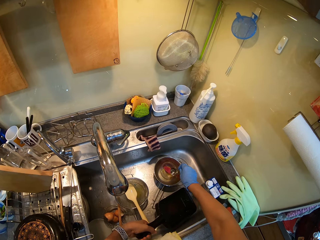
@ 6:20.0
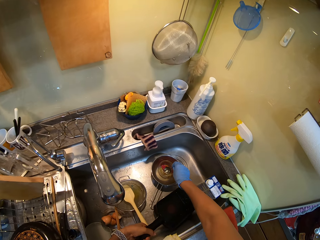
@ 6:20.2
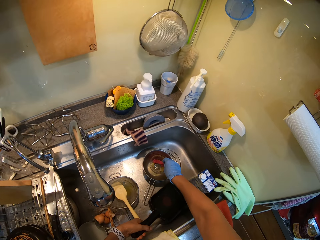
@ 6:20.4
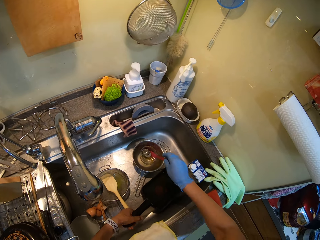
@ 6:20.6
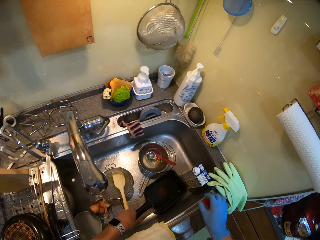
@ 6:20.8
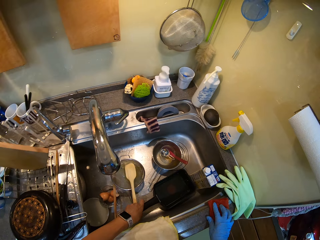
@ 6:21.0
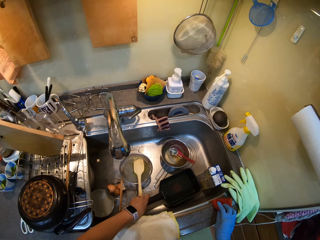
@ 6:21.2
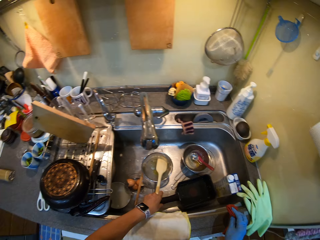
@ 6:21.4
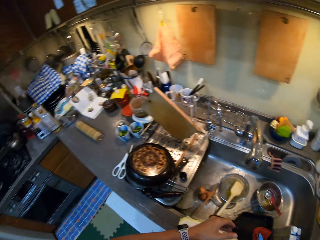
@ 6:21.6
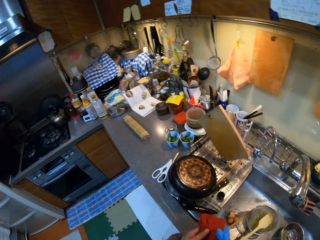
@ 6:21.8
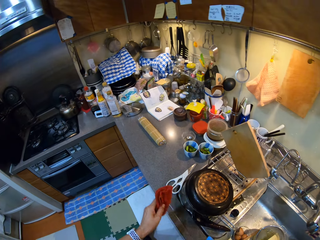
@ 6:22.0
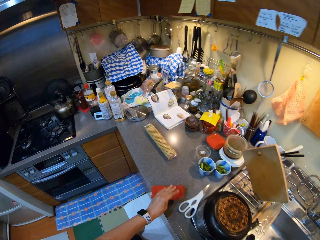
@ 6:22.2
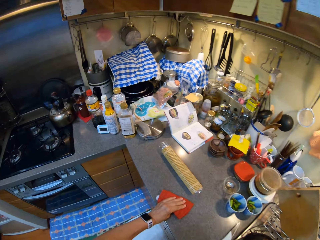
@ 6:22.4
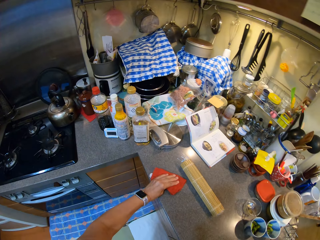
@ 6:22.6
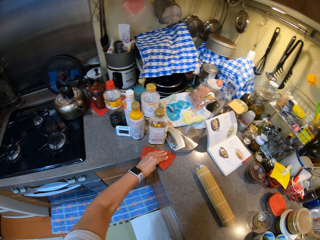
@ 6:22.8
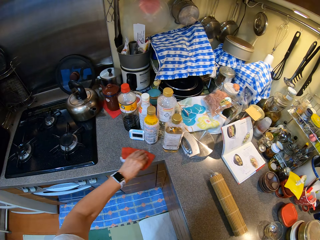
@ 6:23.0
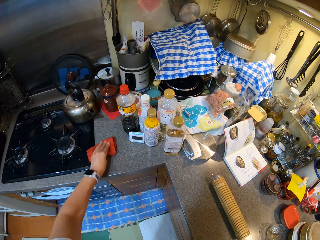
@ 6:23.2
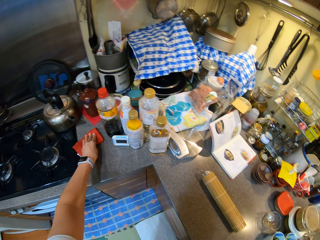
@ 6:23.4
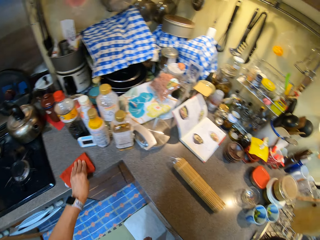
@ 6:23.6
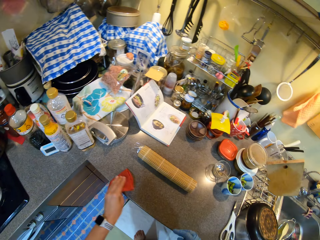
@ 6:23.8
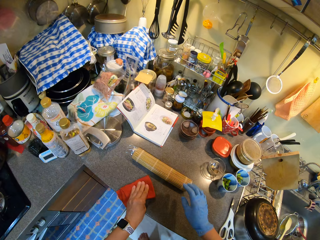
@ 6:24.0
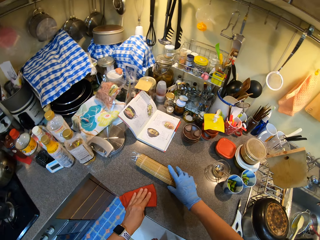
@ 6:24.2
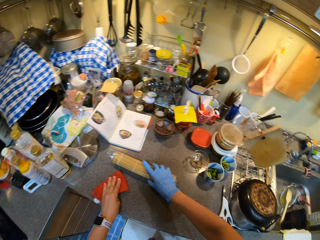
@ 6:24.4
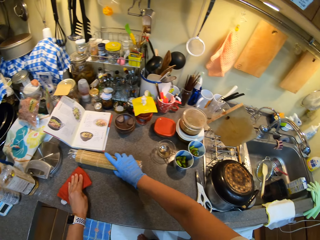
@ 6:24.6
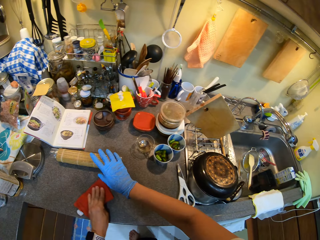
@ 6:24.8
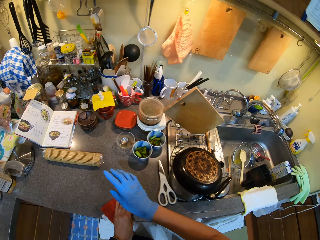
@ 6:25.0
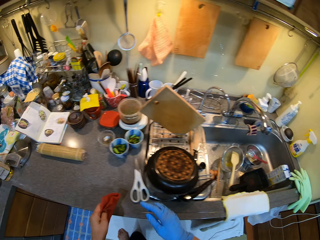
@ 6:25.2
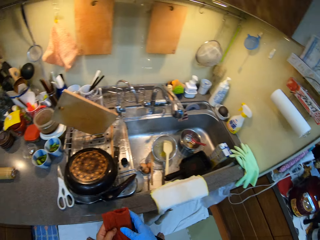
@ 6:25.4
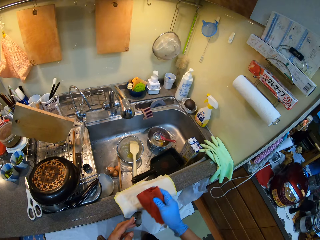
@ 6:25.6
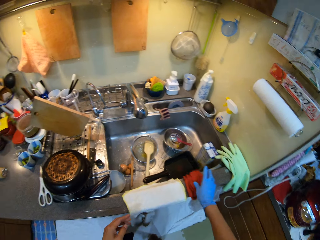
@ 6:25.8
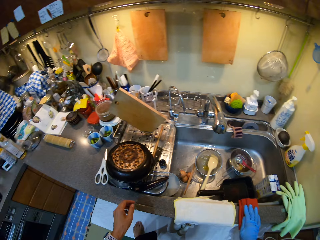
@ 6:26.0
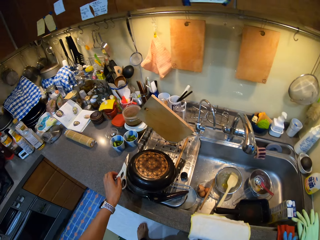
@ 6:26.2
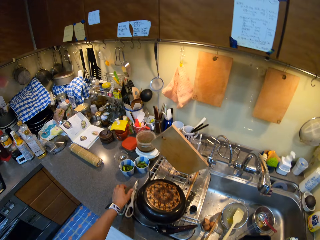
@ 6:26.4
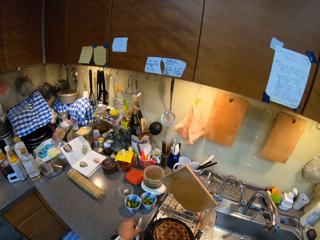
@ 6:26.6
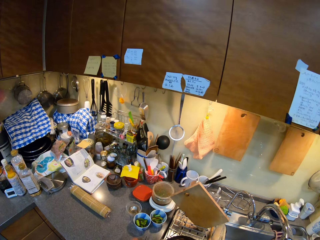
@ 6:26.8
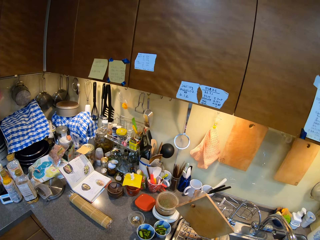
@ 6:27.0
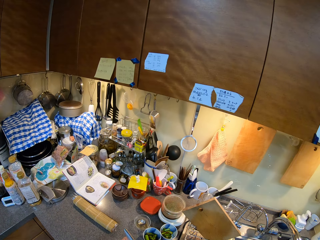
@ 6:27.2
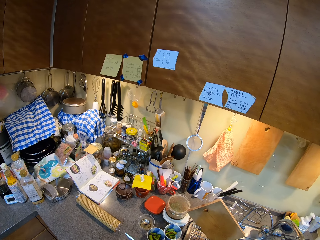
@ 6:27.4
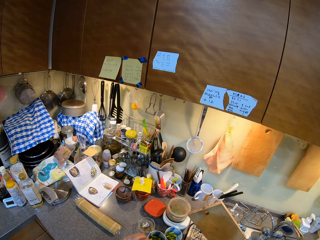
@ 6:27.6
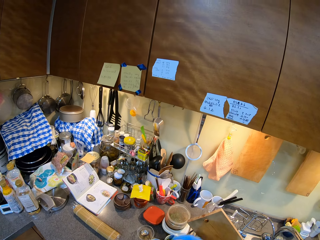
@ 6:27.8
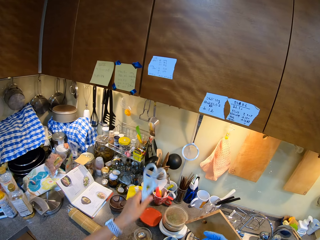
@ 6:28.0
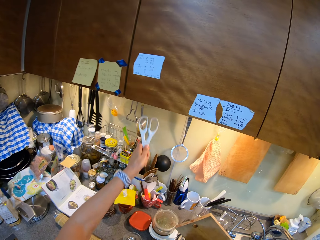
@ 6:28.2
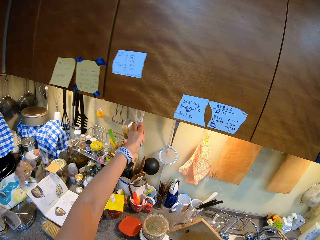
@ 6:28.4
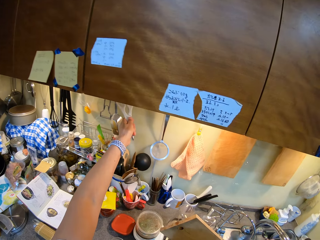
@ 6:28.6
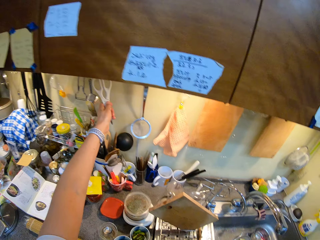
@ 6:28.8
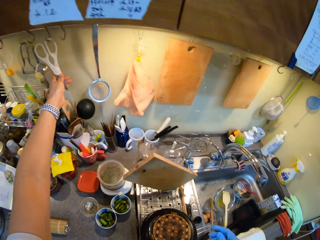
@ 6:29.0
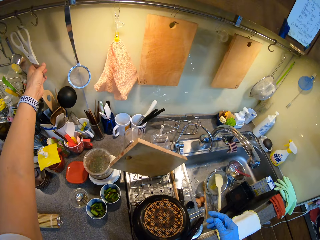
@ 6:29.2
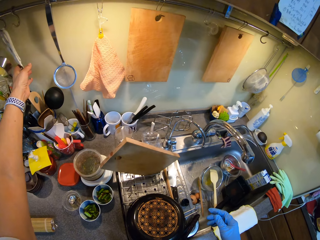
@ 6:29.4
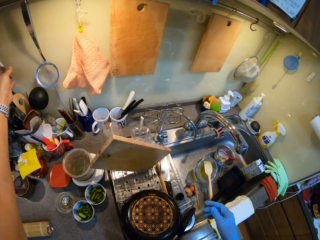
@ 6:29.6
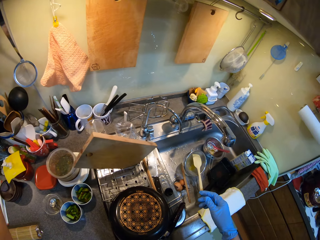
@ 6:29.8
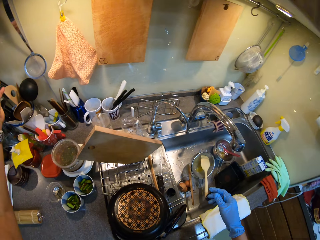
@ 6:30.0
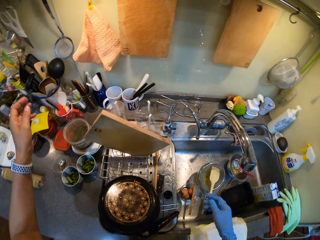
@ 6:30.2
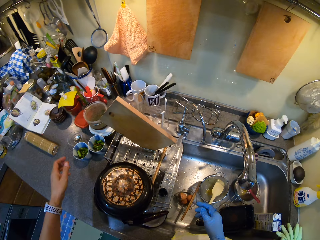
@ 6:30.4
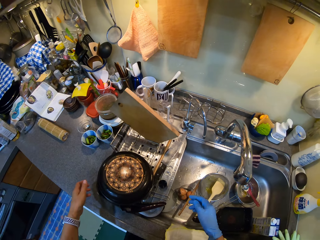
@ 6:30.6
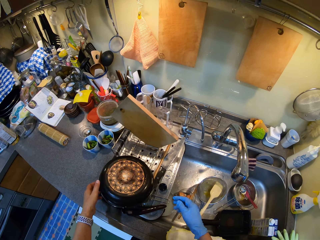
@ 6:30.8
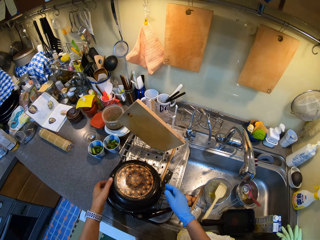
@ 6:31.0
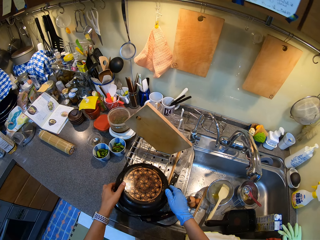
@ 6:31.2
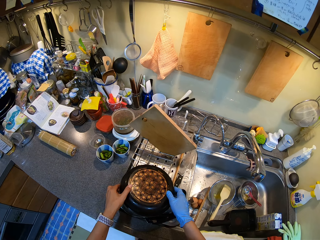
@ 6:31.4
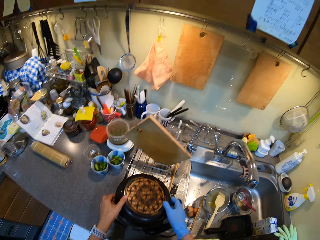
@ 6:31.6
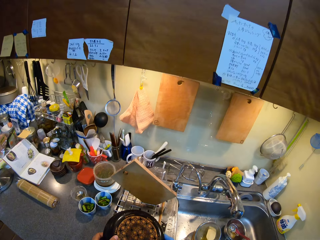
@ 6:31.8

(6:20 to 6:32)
The camera wearer puts the pan and spoon in the sink. They pick up a towel, wipe the counter top with the towel, and hang the towel. They pick up scissors and hang the scissors on the rack.

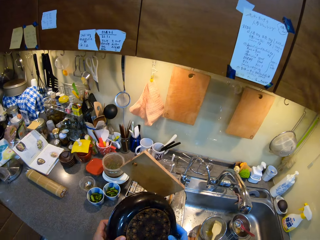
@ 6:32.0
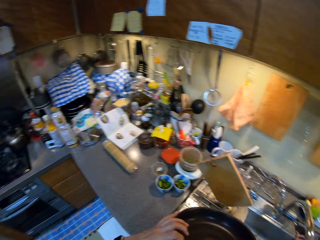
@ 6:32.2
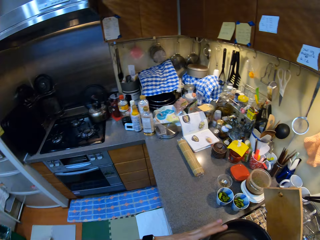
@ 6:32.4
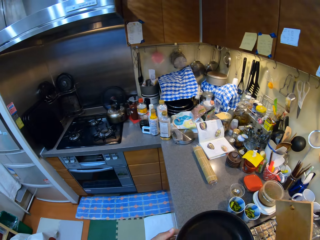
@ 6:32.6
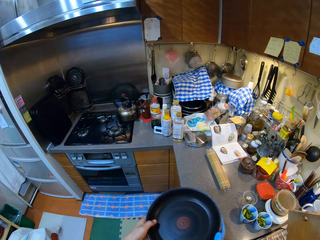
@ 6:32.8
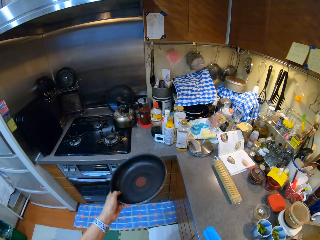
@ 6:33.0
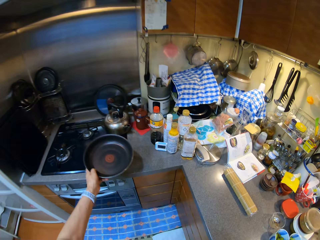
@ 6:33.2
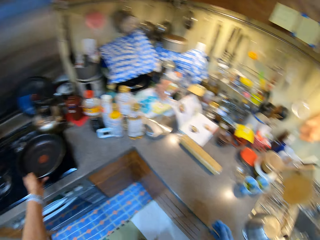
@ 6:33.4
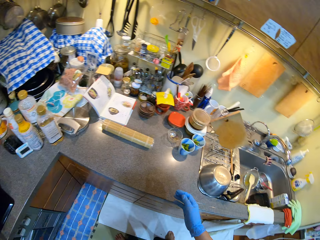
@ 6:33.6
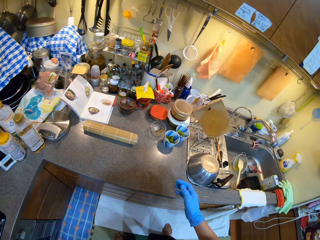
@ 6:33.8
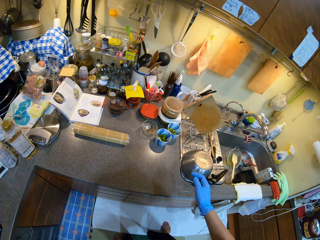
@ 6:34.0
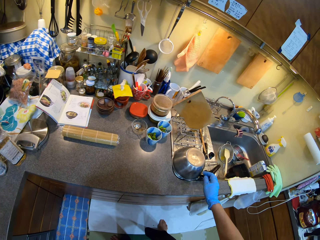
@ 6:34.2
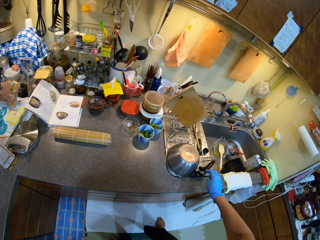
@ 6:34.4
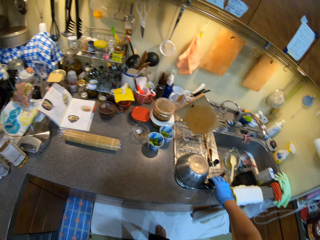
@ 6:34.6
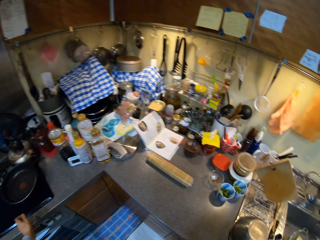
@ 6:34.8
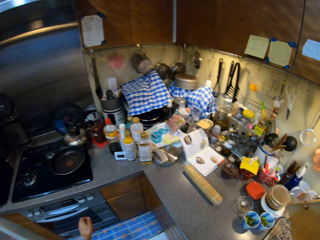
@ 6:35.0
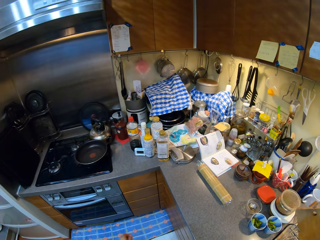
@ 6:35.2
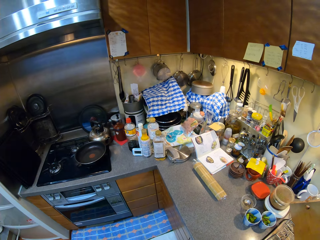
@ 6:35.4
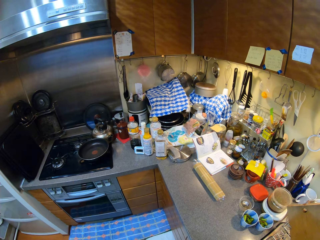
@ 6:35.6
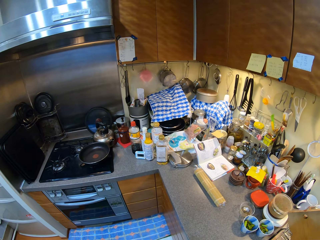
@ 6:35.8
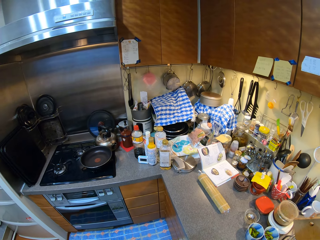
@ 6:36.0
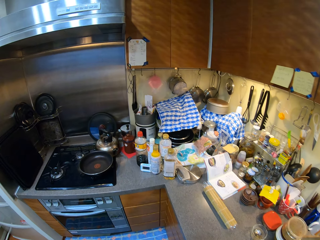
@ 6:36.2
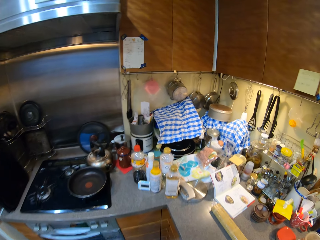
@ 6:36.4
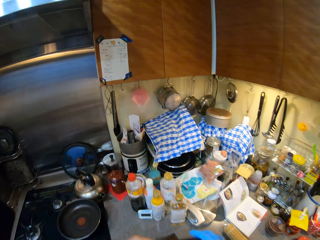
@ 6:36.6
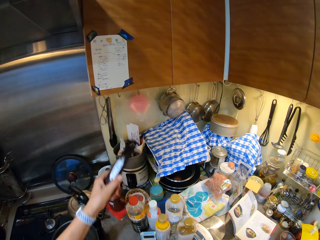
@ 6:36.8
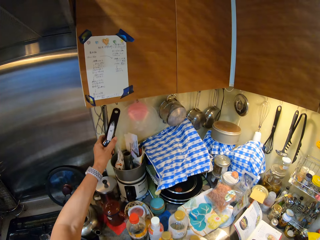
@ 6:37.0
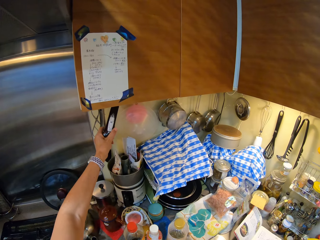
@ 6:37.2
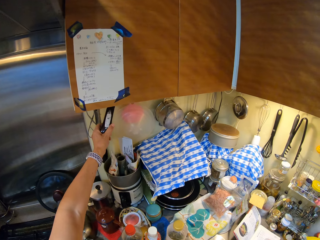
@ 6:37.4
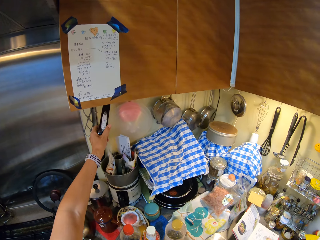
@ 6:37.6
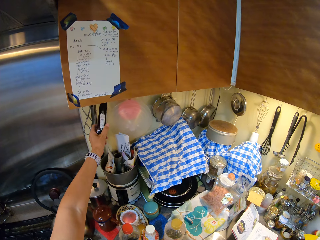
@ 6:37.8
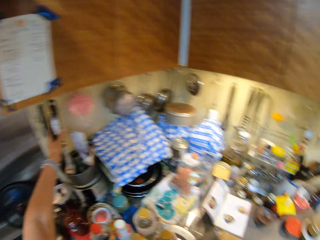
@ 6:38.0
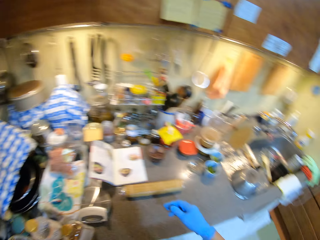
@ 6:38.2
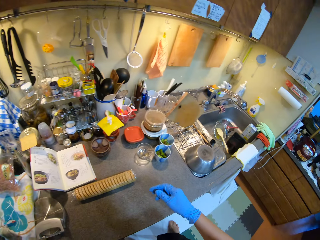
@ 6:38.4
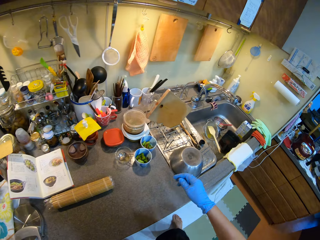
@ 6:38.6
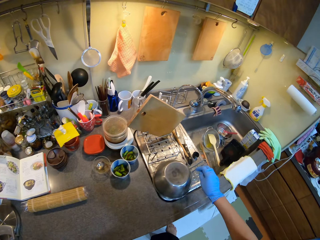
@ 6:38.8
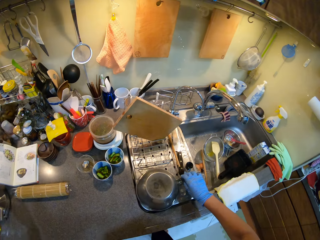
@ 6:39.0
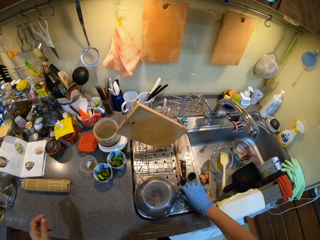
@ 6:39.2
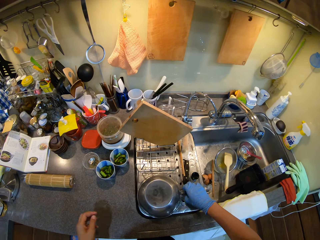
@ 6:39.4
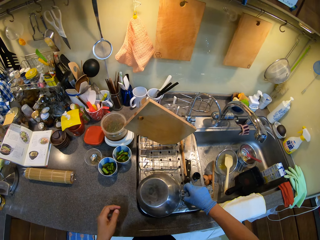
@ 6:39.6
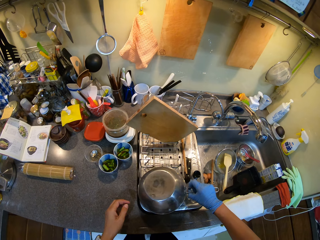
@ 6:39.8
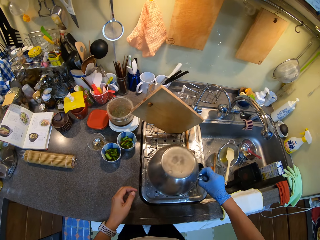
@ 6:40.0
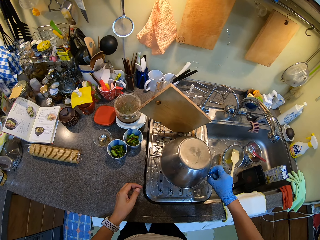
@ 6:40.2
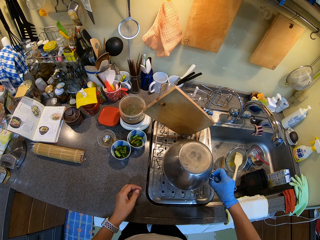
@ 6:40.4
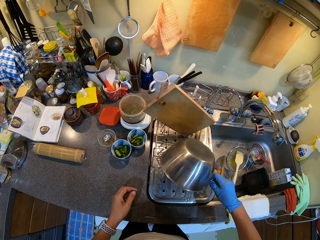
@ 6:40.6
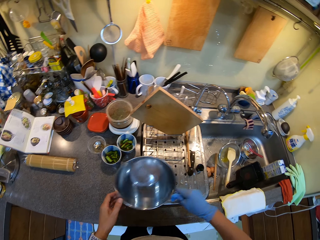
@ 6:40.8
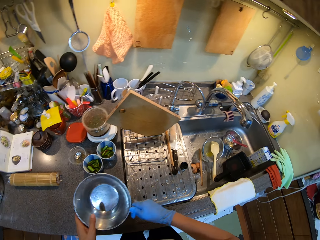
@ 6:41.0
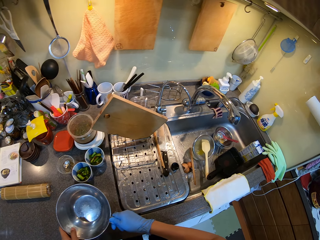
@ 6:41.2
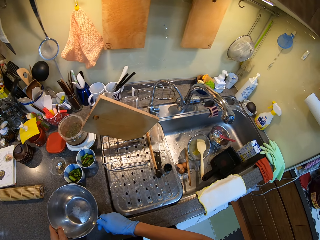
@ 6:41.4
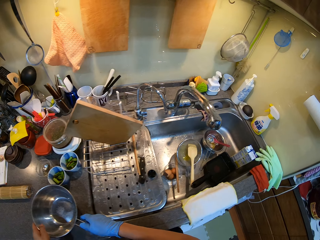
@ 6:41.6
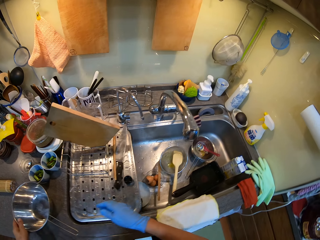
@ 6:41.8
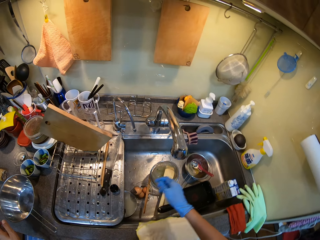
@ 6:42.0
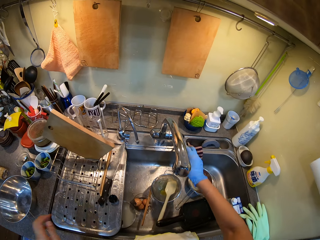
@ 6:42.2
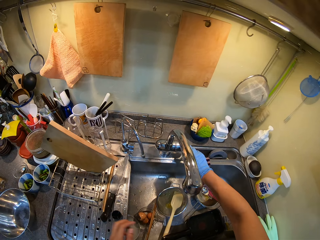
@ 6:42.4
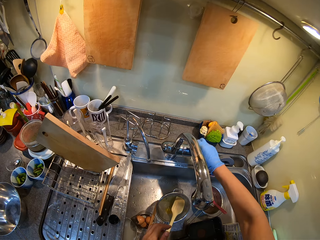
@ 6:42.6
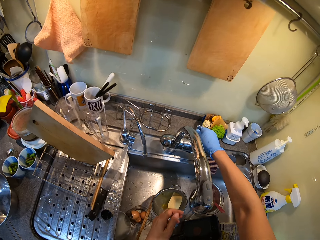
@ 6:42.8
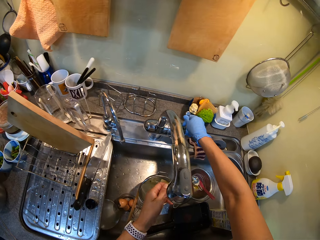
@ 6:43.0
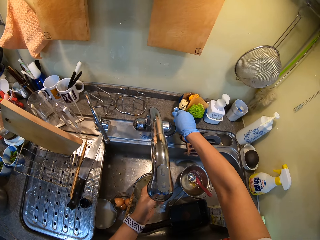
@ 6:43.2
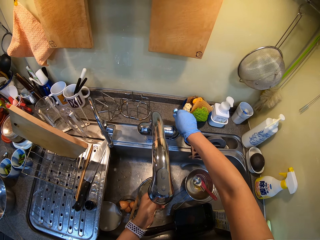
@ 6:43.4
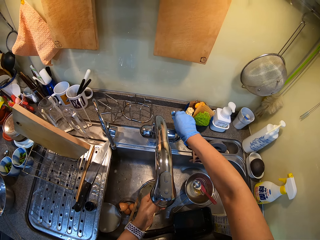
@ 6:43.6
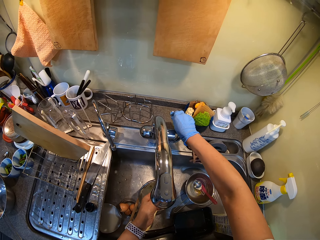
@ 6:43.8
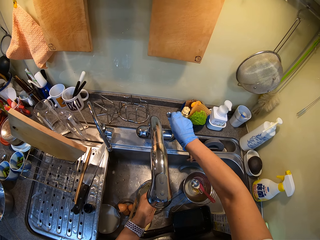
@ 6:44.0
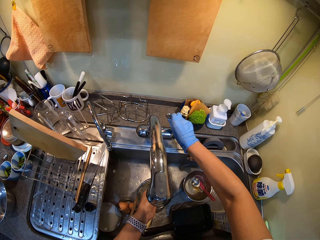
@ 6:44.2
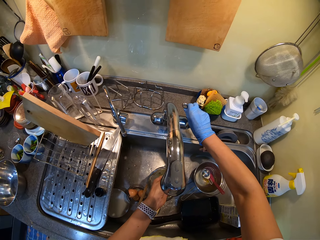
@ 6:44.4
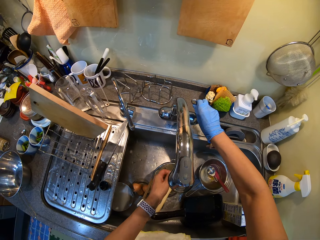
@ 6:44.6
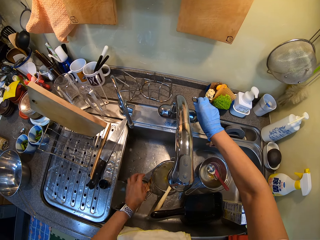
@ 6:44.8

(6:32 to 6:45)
The camera wearer picks up a pan. They put the pan on the burner. They put something on the rack. They pick up a pot and put the cooking pot on the counter. They open the tap water and wash their hand.
